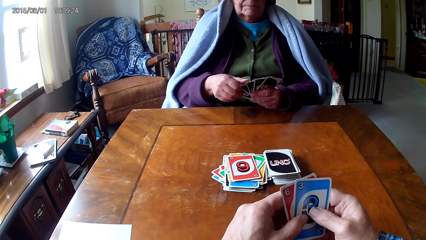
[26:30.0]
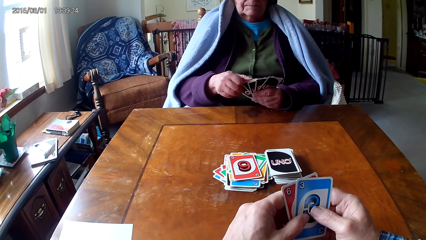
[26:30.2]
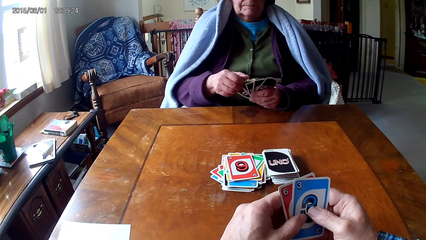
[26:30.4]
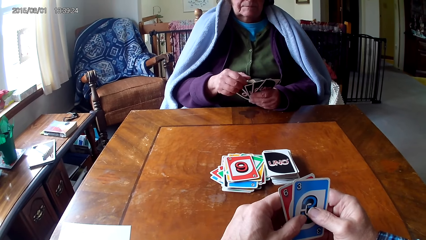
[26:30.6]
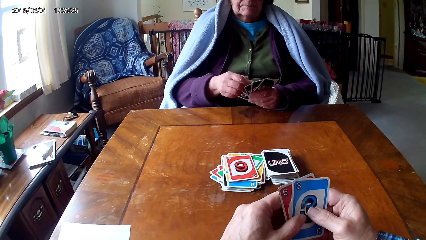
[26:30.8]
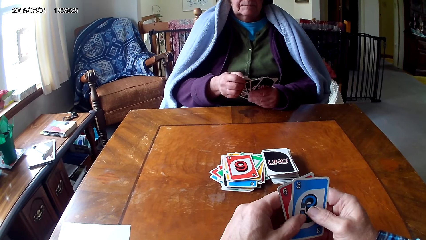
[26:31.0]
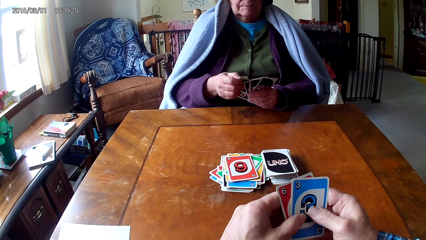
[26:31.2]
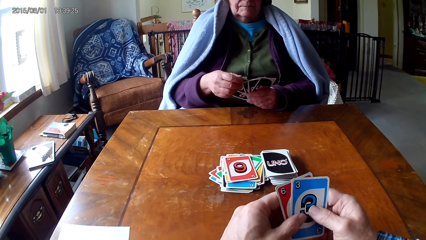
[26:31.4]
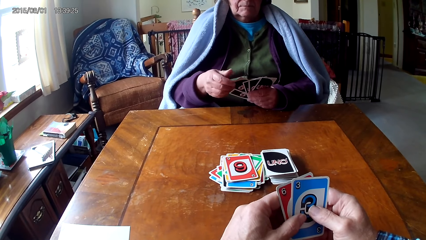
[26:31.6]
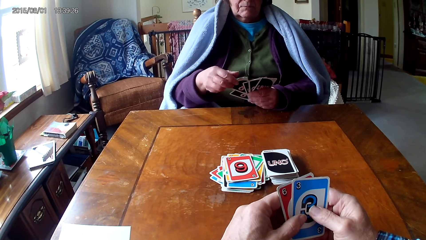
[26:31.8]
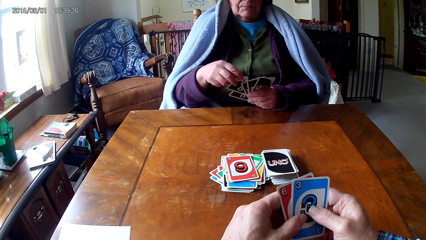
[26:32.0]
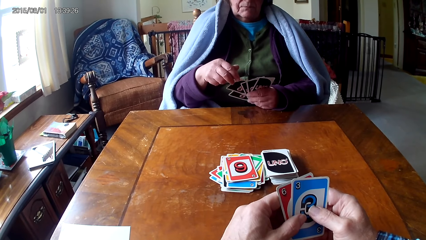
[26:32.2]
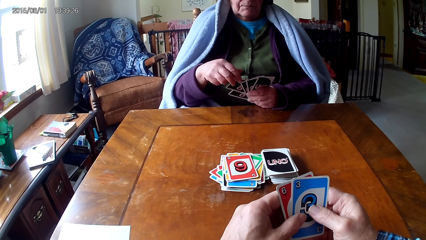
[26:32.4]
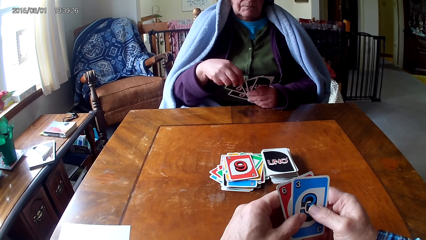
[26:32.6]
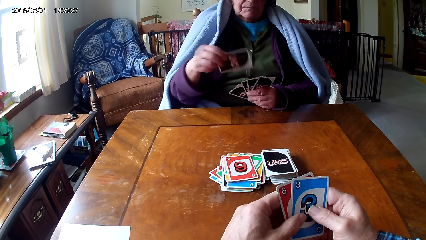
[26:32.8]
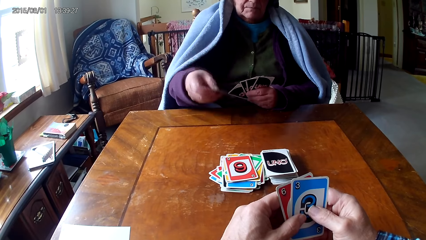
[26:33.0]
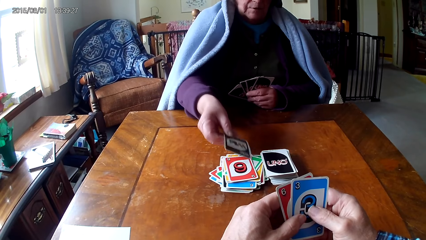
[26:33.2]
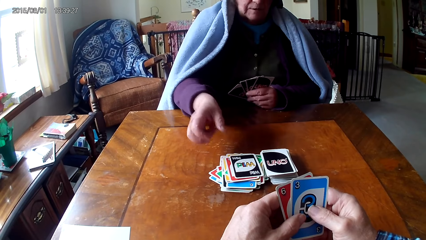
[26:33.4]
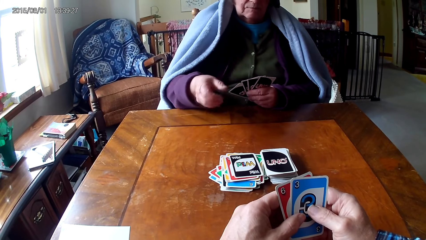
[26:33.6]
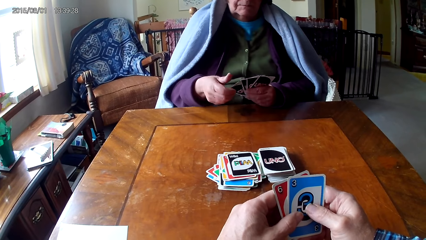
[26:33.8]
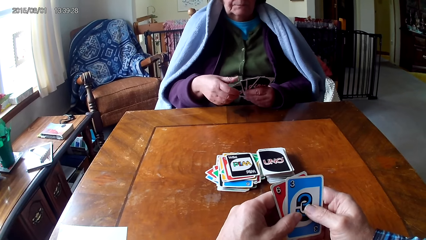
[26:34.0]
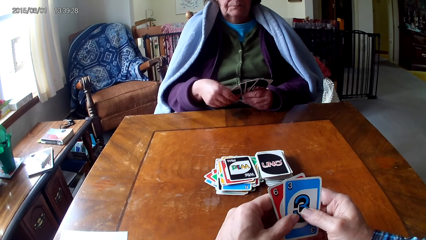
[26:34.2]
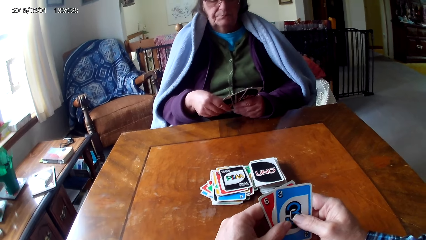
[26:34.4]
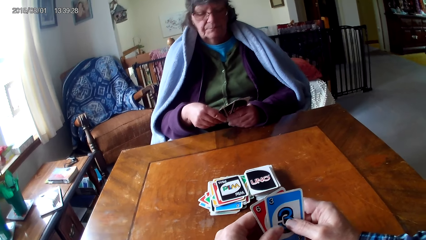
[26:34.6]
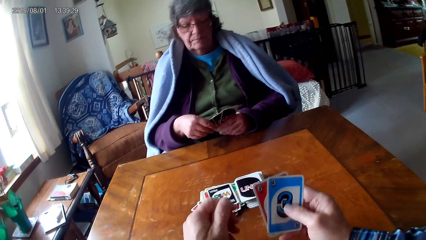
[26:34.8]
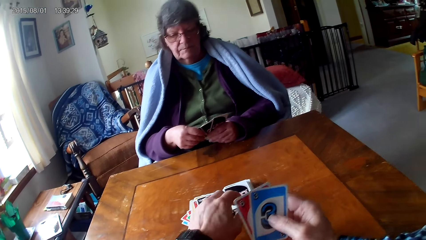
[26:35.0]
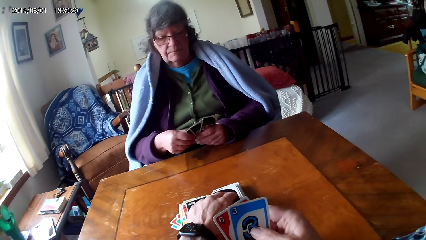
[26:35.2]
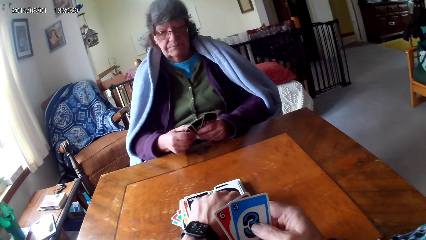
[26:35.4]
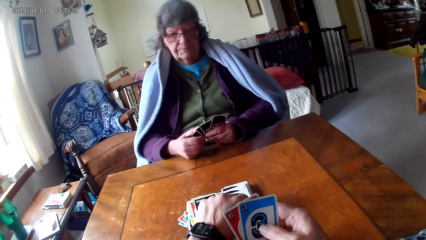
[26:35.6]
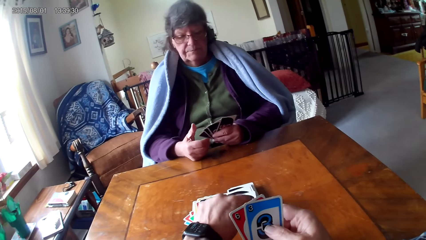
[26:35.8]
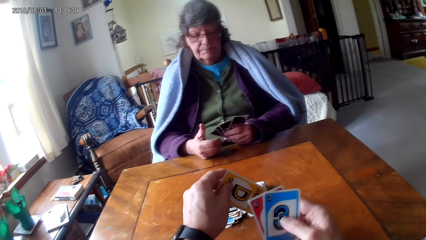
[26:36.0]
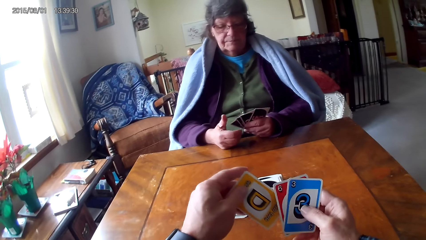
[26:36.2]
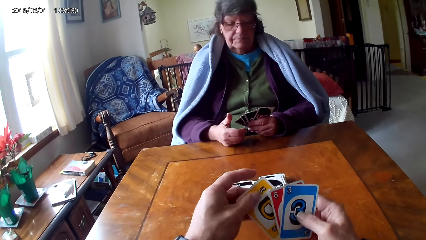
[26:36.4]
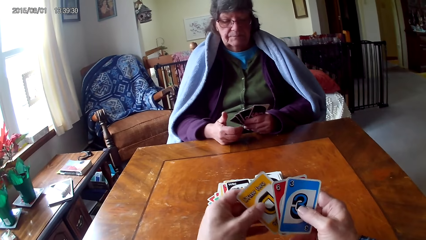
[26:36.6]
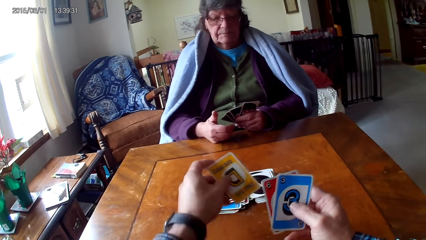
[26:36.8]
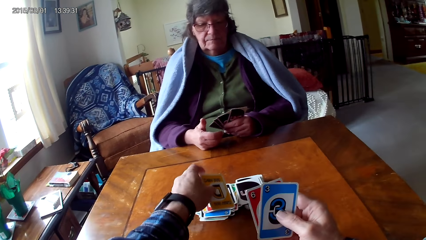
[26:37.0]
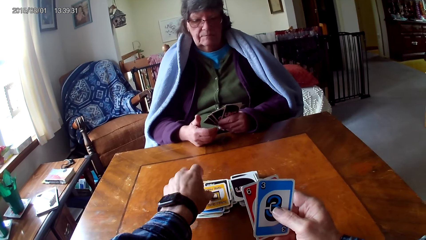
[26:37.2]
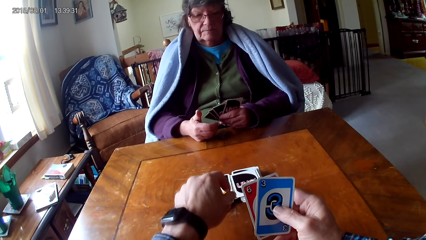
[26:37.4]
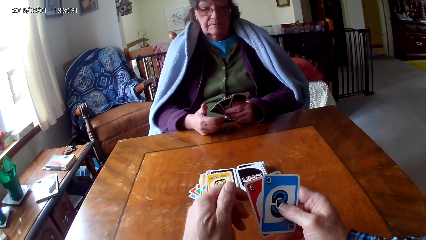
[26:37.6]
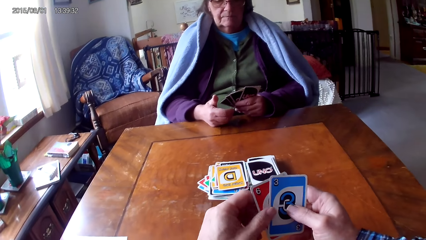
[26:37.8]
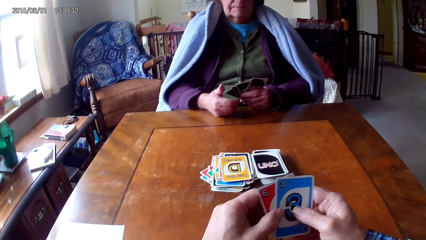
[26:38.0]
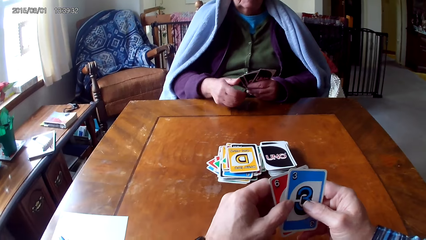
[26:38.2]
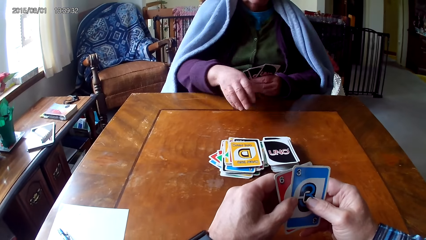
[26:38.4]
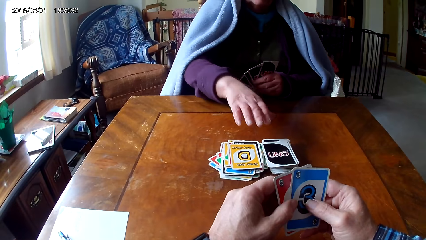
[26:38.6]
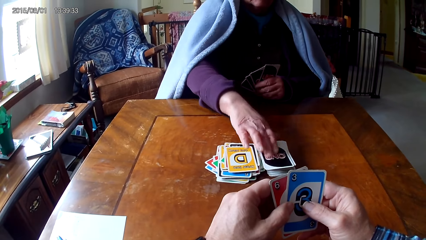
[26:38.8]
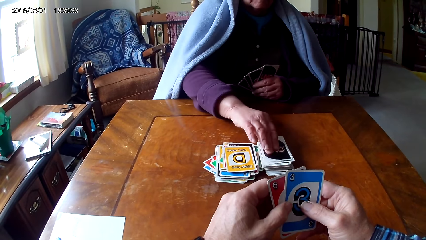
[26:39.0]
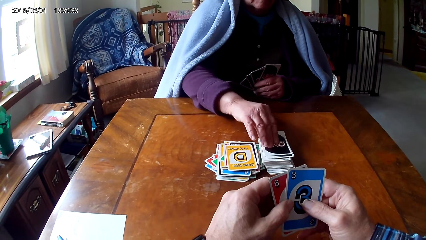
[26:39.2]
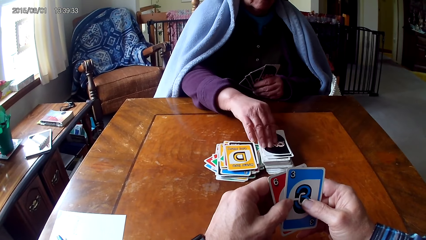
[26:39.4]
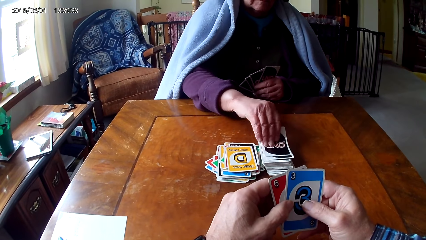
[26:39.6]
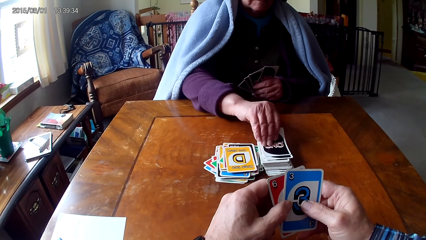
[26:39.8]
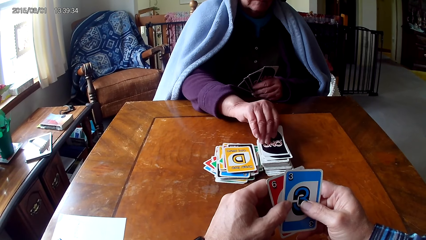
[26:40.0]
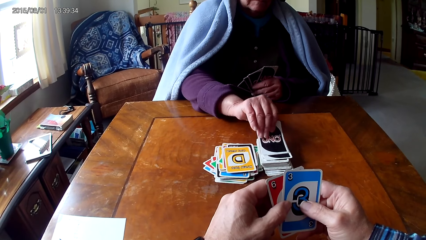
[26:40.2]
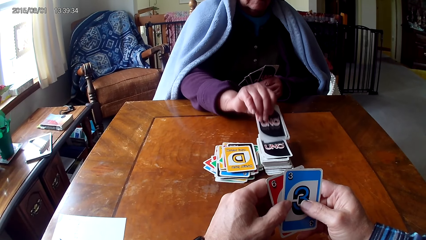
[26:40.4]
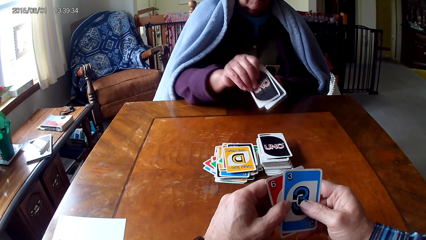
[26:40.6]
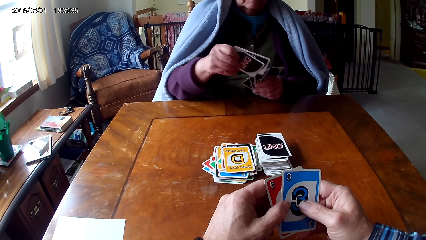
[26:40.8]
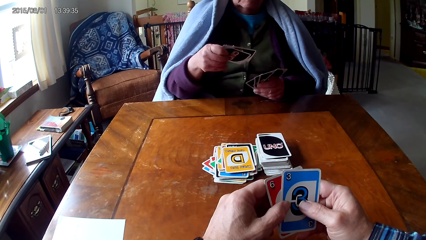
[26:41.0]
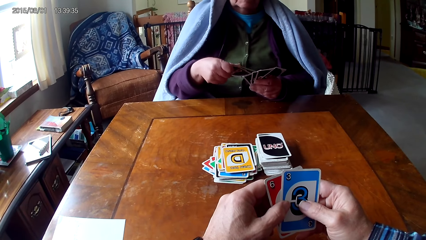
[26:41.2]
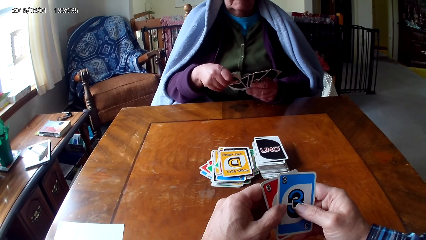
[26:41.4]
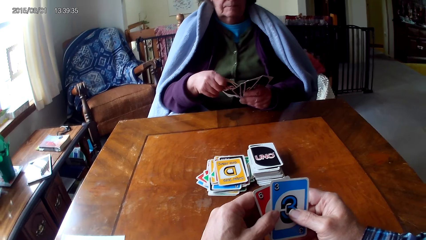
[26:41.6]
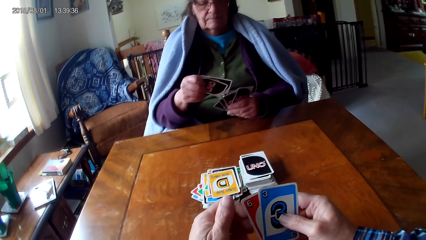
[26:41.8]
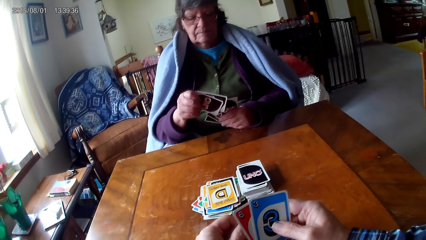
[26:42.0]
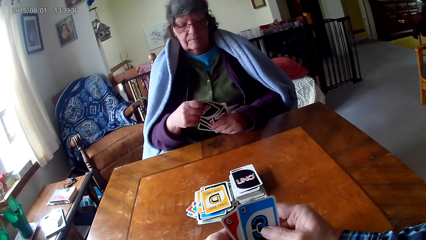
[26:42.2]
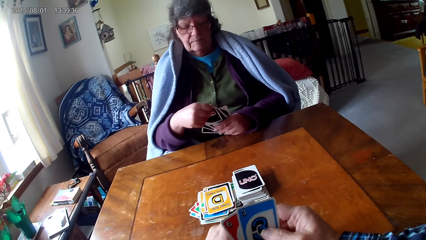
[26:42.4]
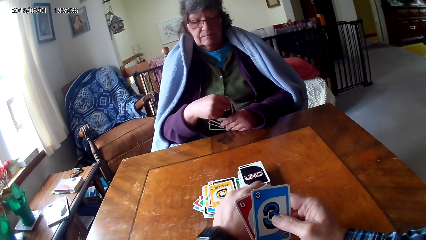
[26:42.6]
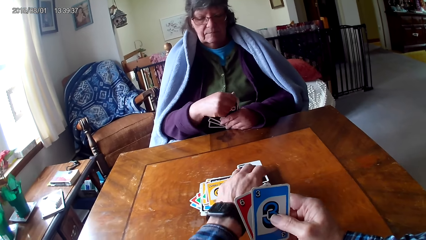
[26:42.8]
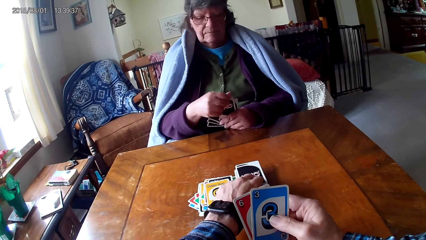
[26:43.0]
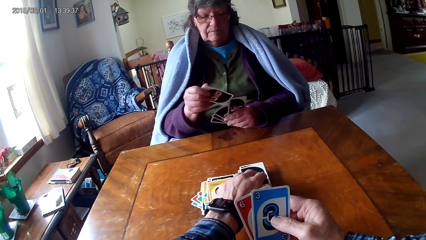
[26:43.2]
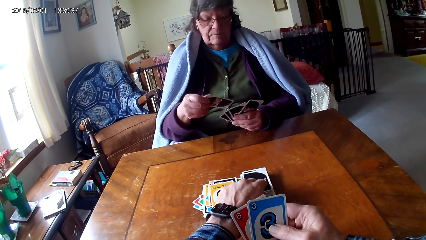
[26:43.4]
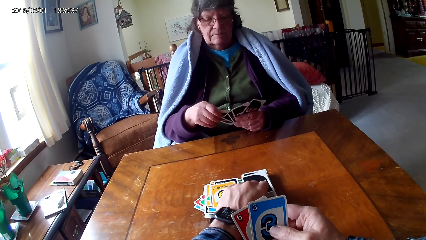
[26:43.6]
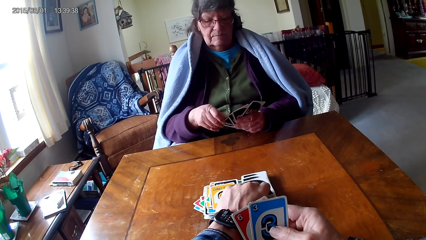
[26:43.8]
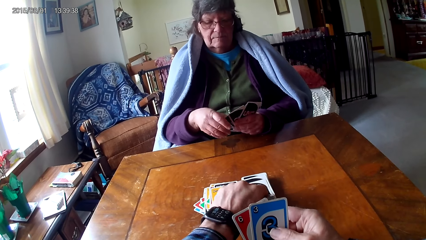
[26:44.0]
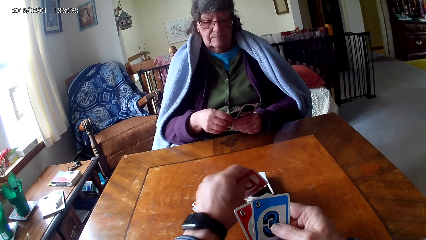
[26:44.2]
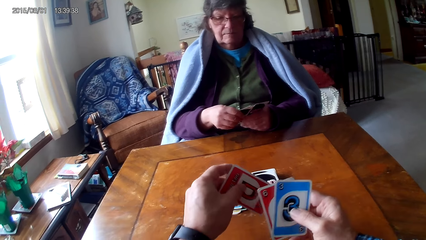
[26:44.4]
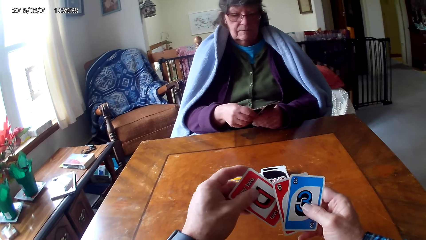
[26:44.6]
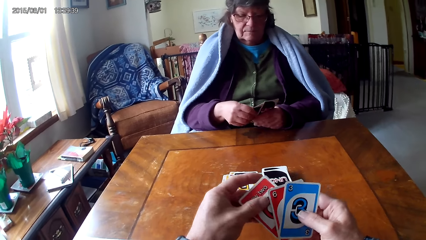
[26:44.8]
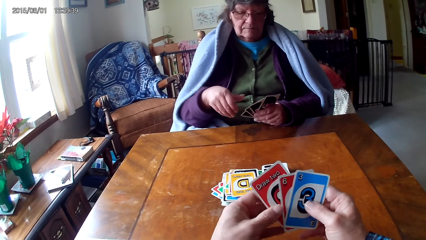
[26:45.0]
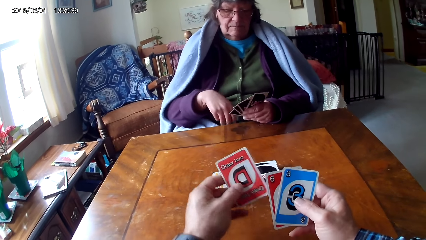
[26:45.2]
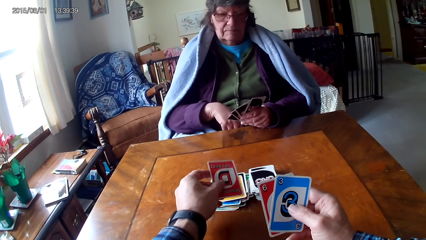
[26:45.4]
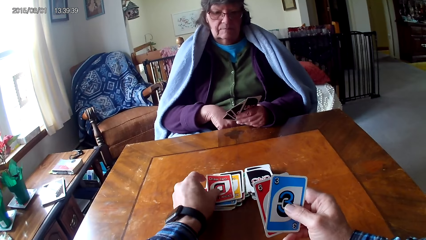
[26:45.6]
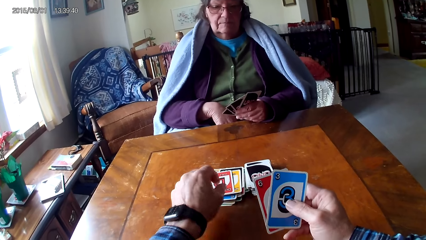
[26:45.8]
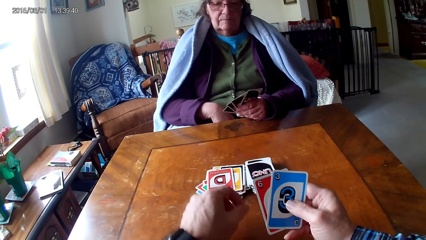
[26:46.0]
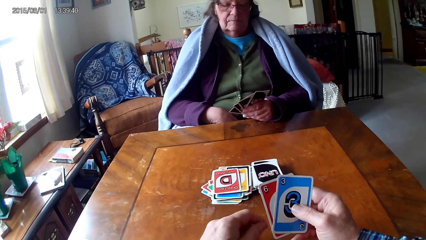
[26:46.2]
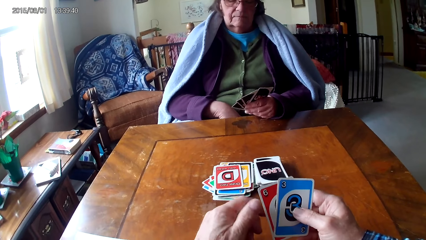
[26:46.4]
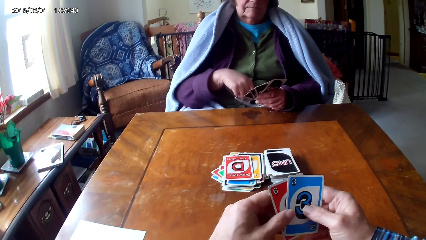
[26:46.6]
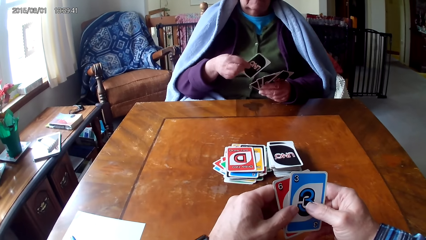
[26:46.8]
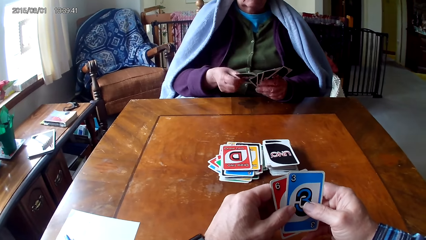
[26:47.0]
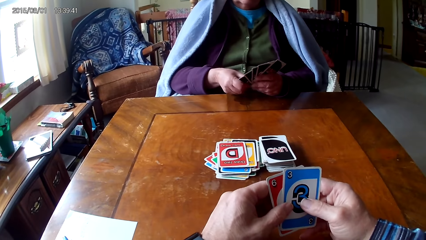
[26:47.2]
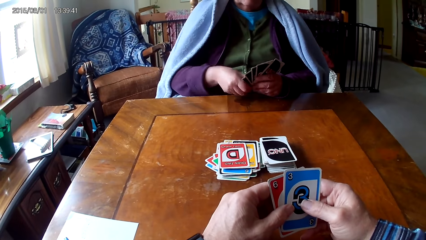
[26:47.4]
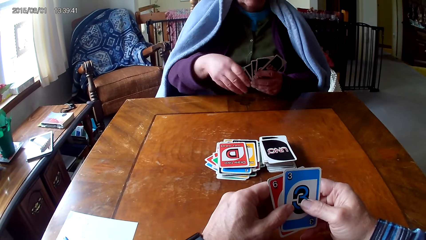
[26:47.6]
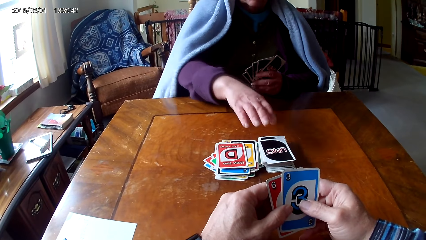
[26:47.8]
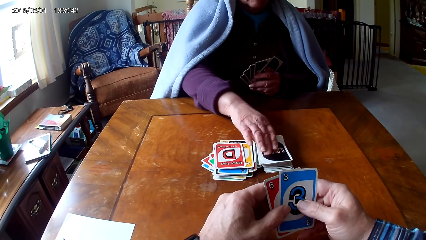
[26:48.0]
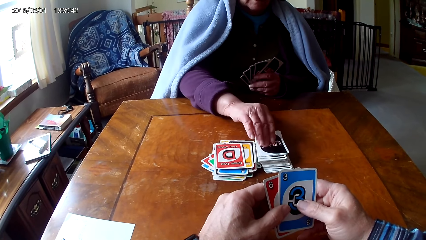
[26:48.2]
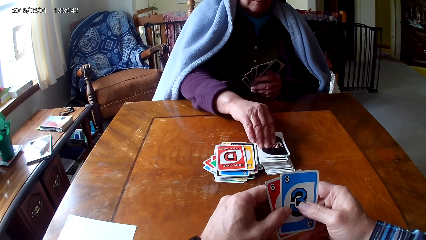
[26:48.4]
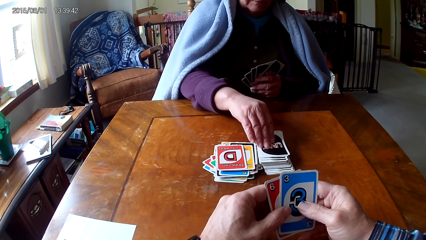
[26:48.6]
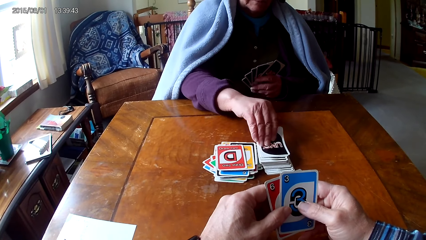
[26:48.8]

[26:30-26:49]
A woman picks a card from the other hand and places the card on the table. The camera wearer picks the card. They place the card on the table. The woman picks cards and puts the cards on other cards. The camera wearer picks the card. The woman picks a card on her lap. The camera wearer places the card on the table. The woman puts the card on other cards and picks the card.
